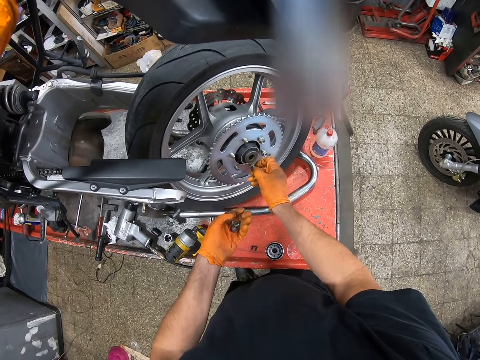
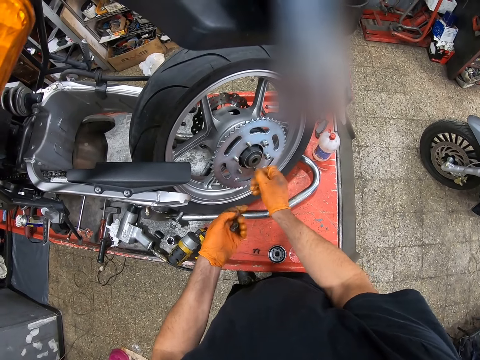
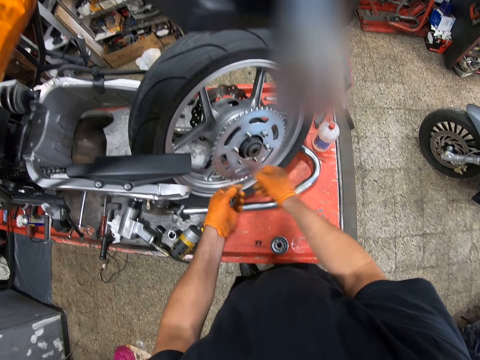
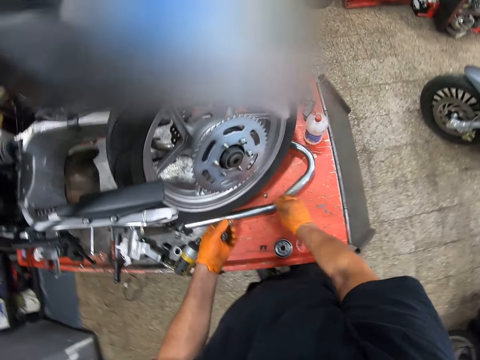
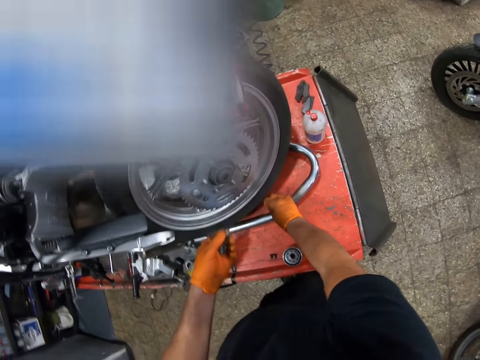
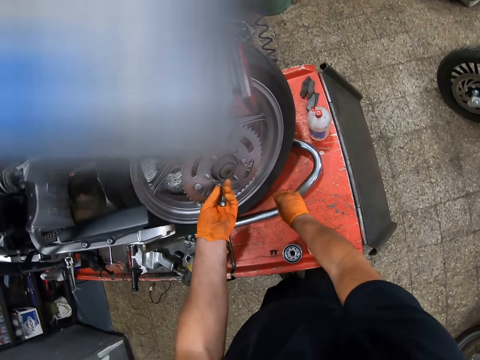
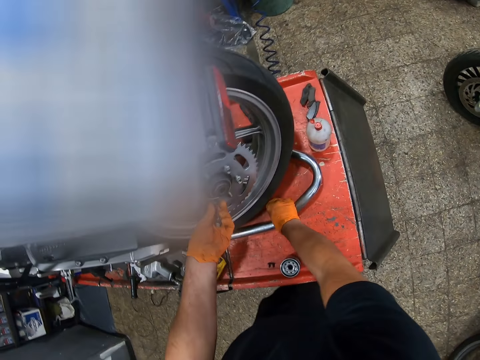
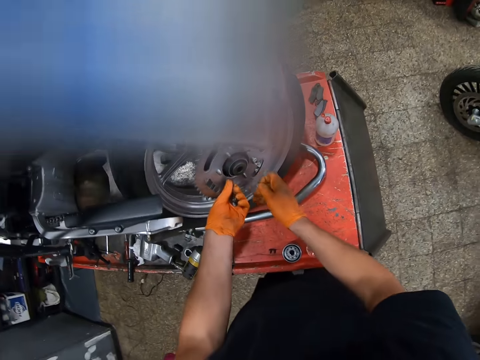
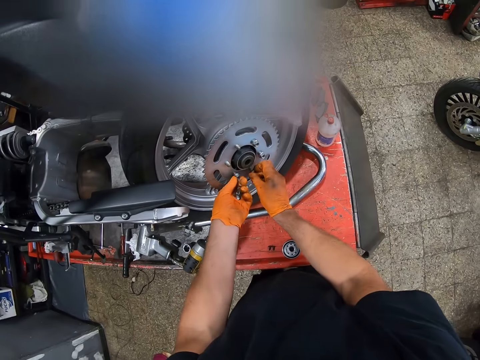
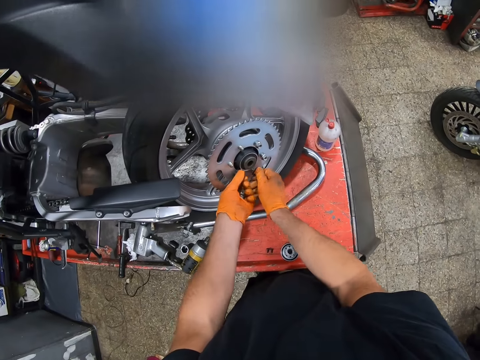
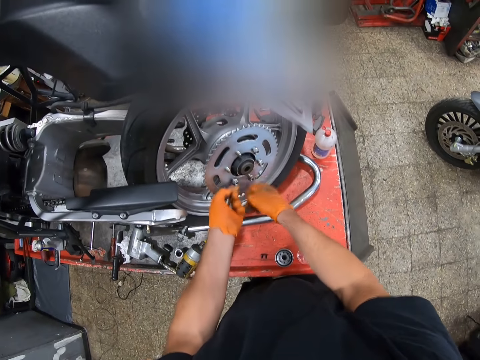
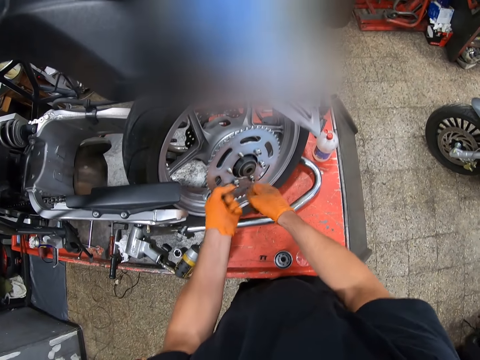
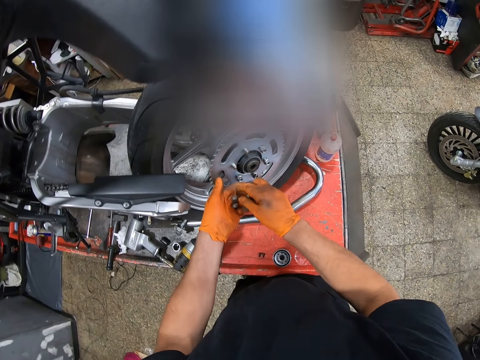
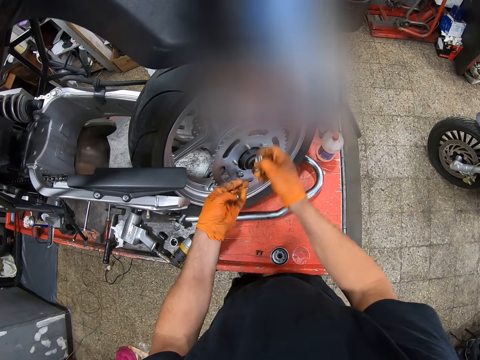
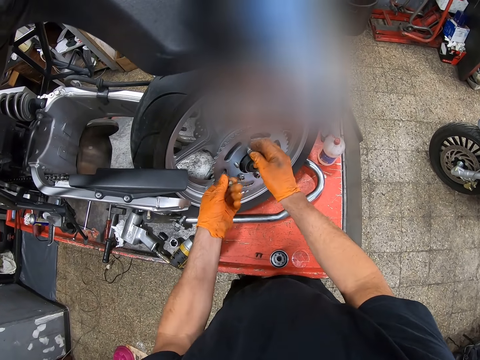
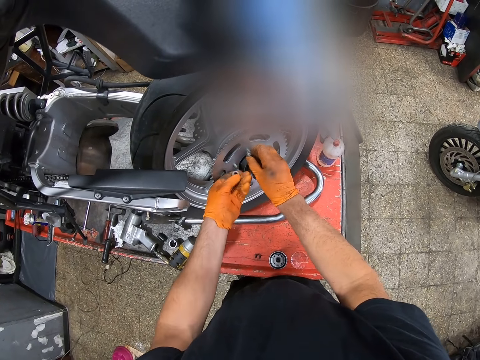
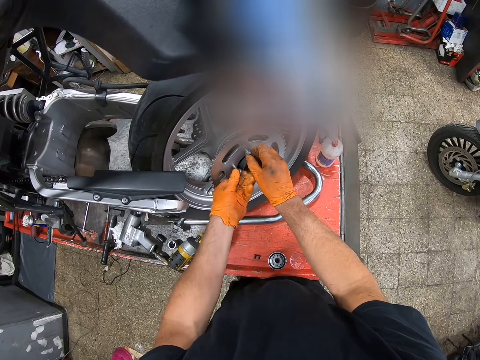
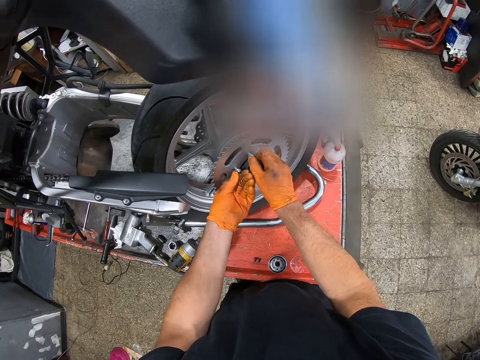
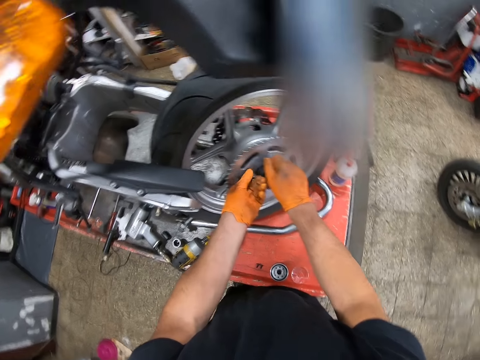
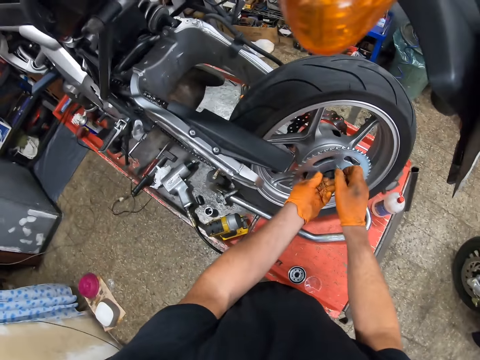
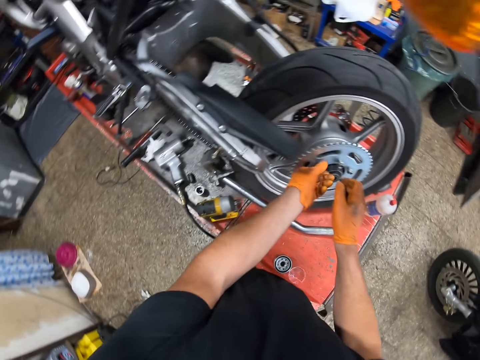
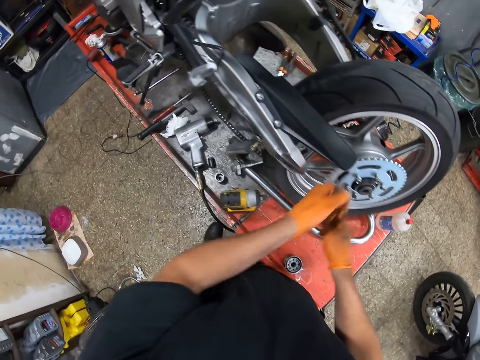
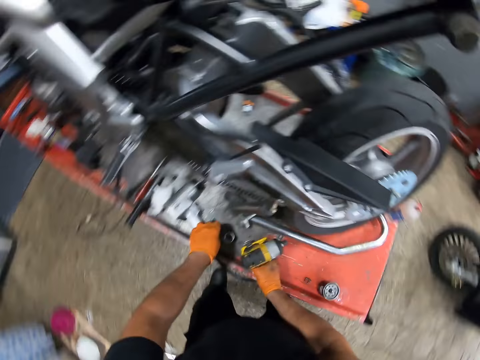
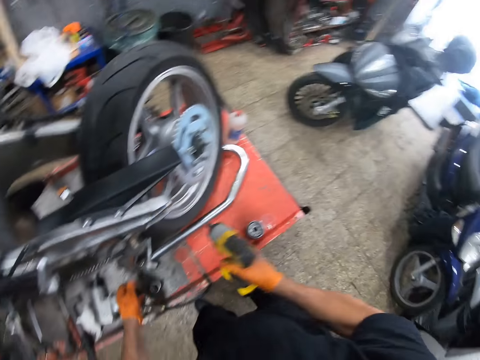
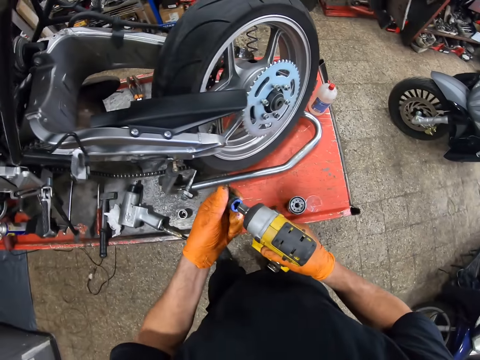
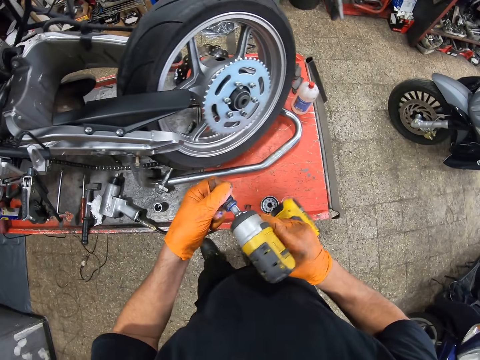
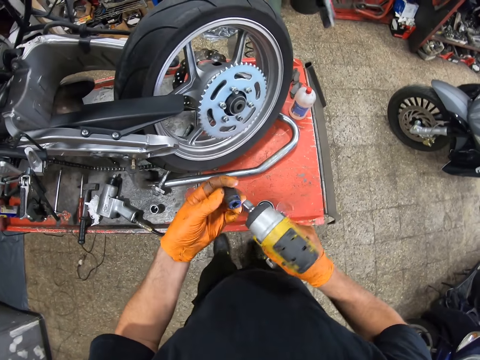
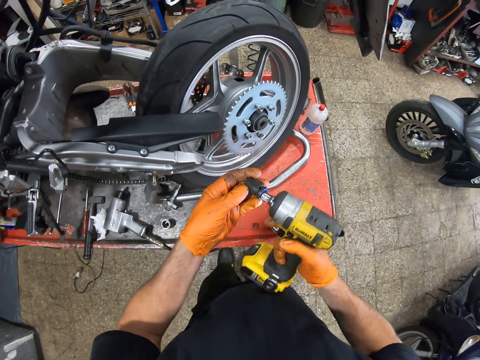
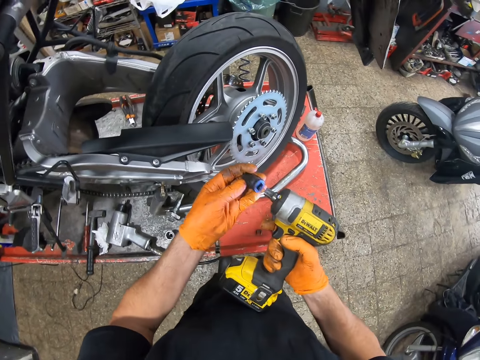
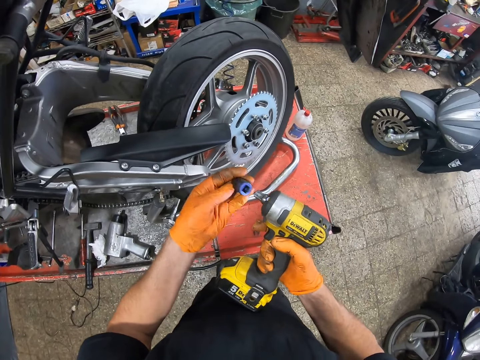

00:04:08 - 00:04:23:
The camera wearer screws a nut into the motorcycle wheel with his left hand. He picks up another nut from the car lift with his right hand. He screws the nuts into the motorcycle wheel with both hands. He picks up a drill bit from the car lift with his left hand and the hand drilling machine from the car lift with his right hand. He inserts the drill bit into the tip of the hand drilling machine.

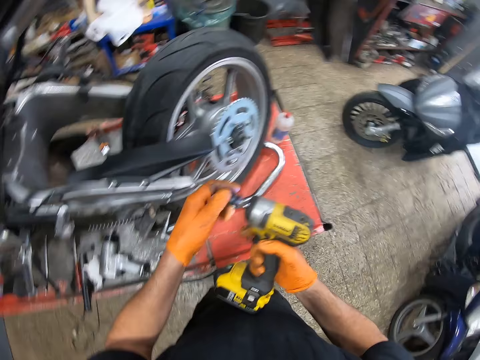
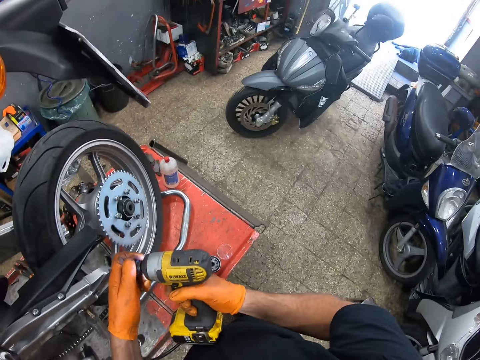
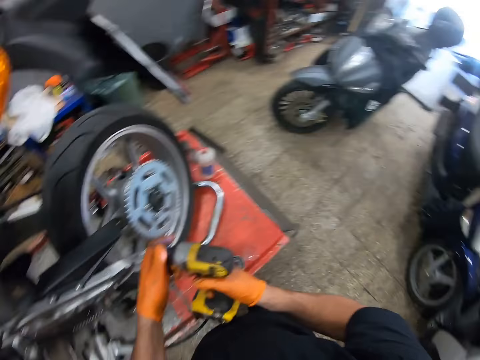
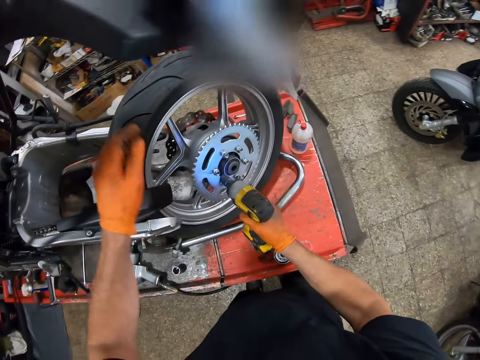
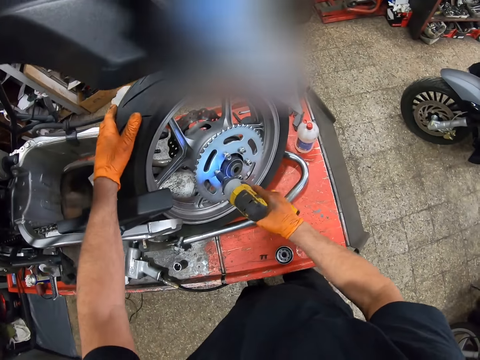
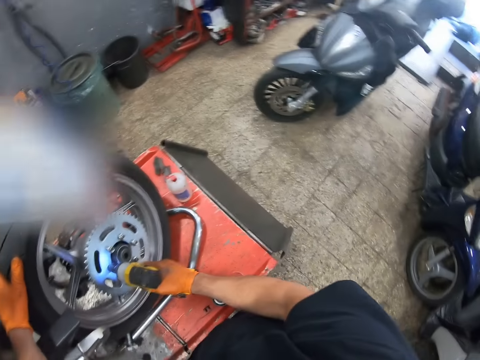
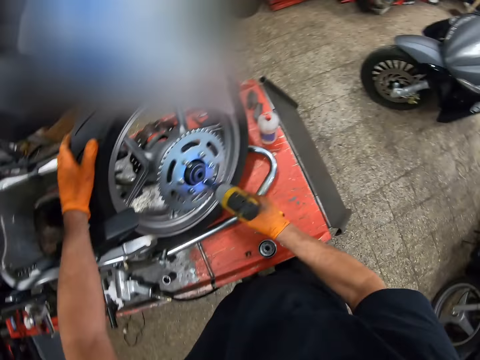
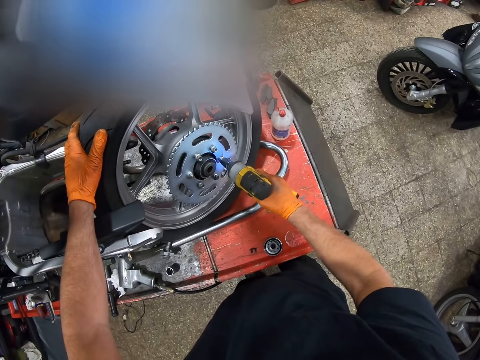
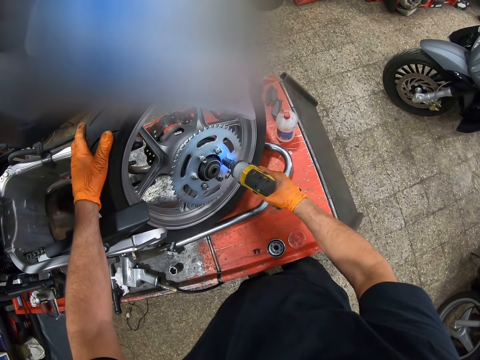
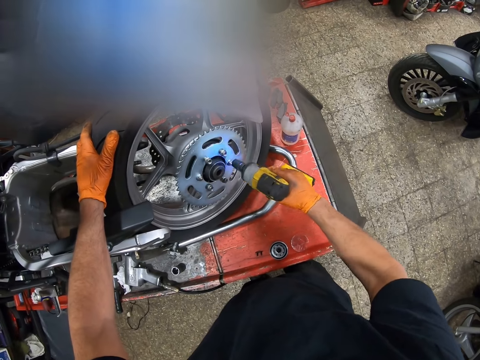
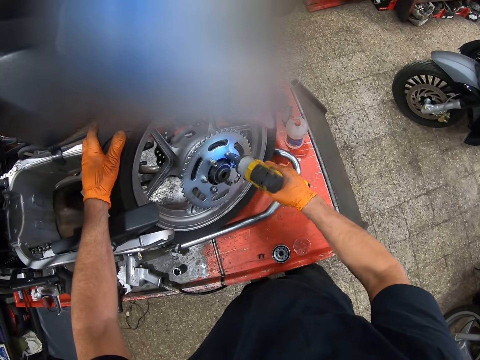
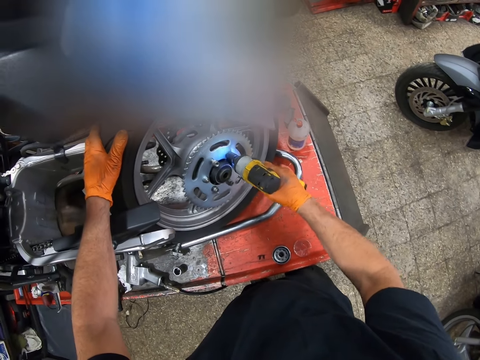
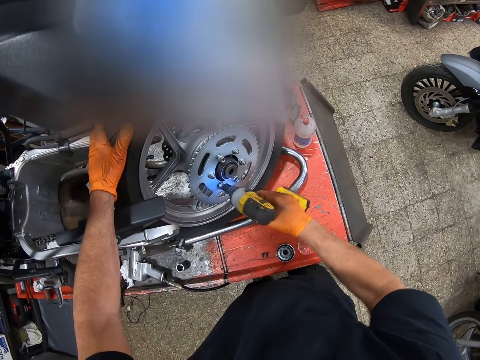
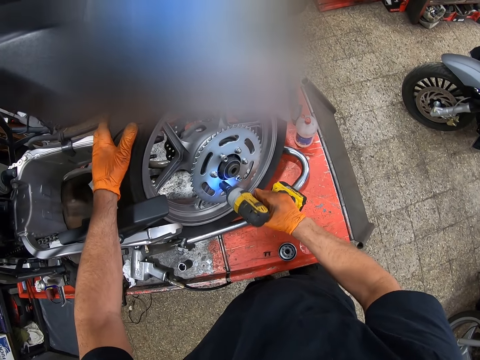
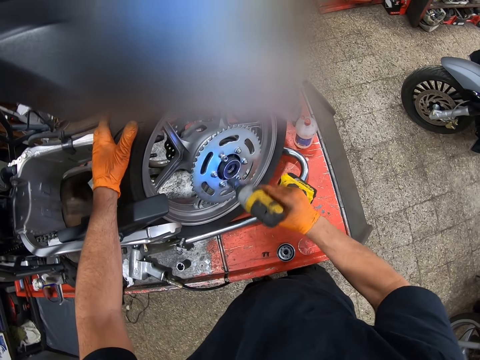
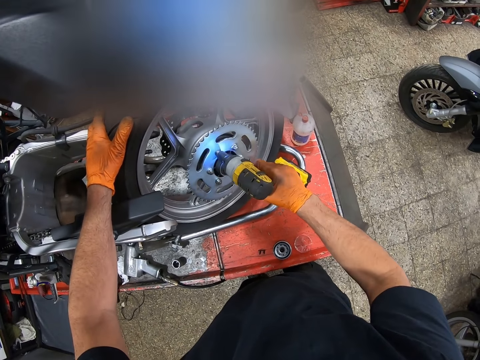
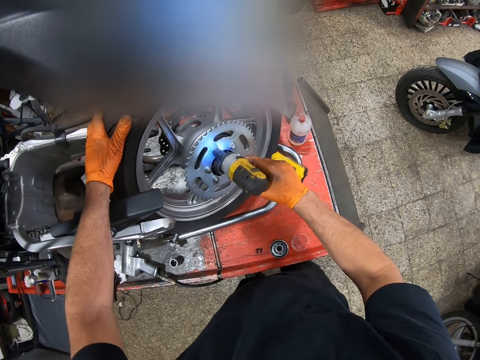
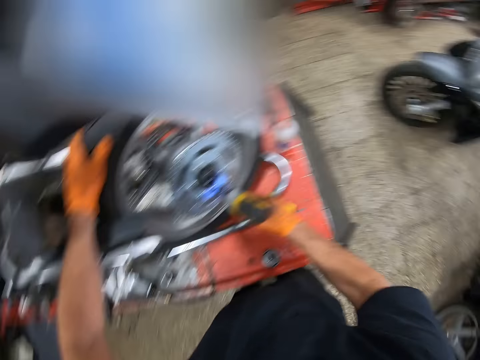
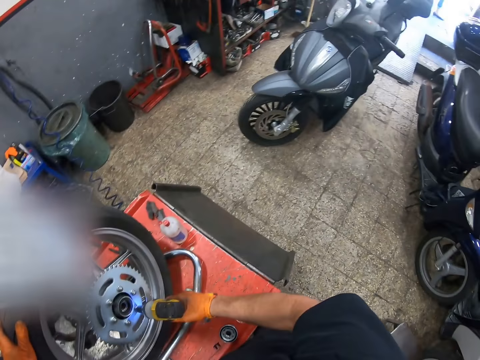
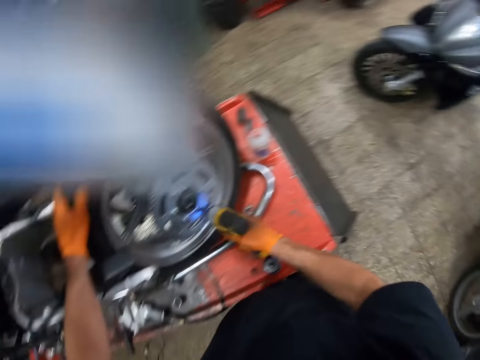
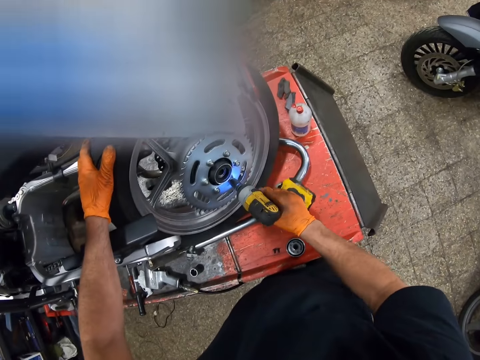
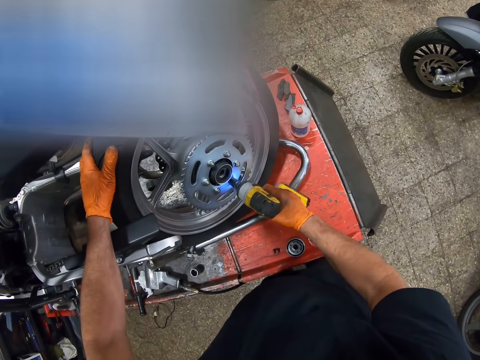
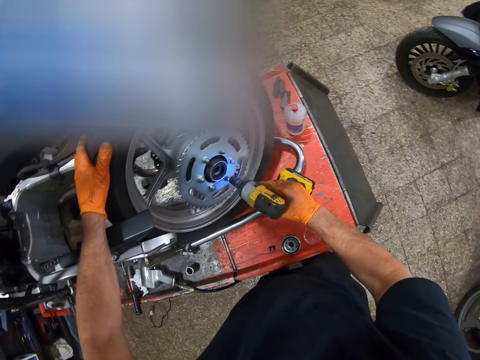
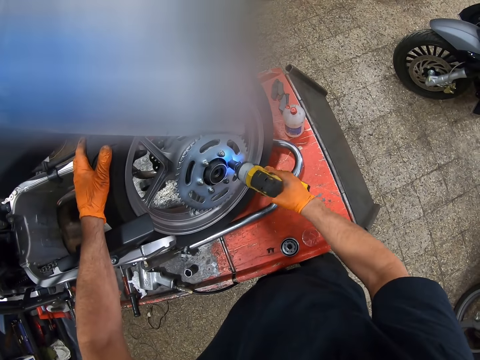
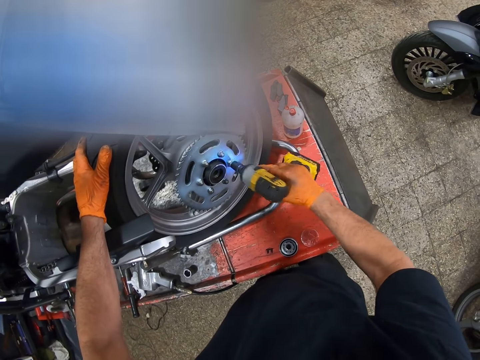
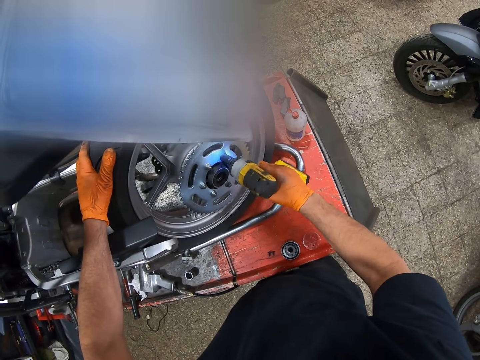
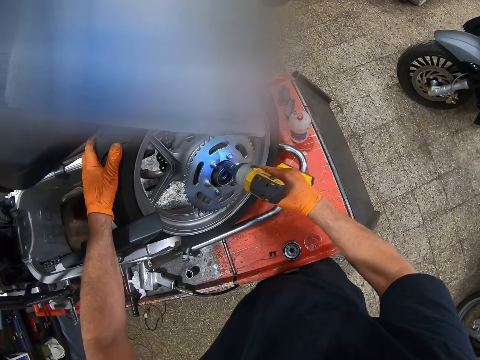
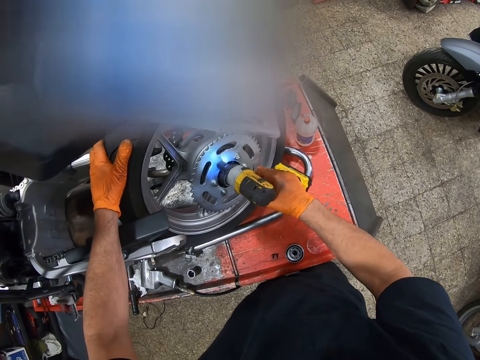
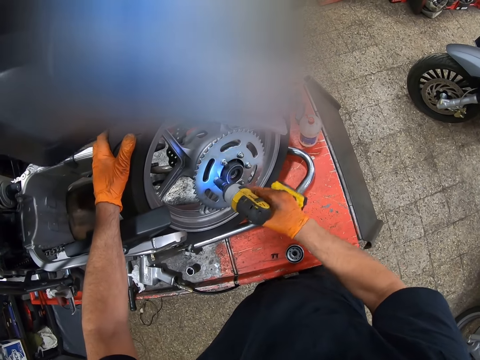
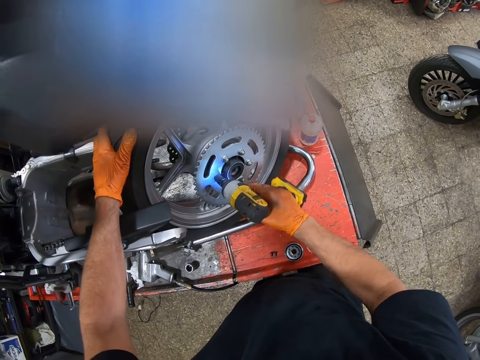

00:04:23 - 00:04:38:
The camera wearer holds the motorcycle tire with his left hand. He tightens the nuts in the motorcycle wheel with the hand drilling machine in his right hand.
